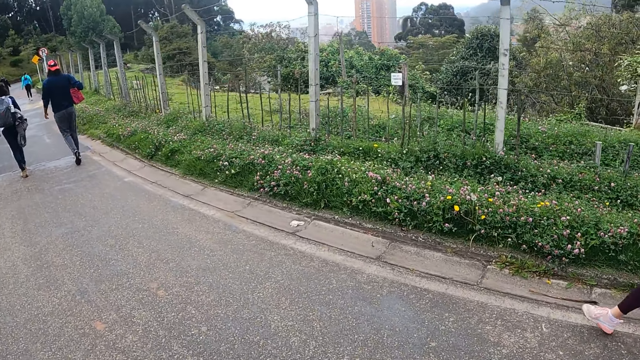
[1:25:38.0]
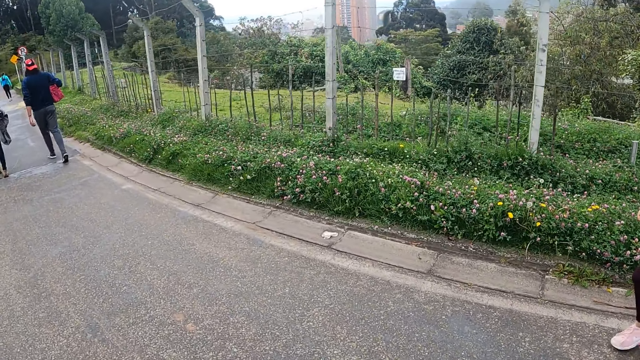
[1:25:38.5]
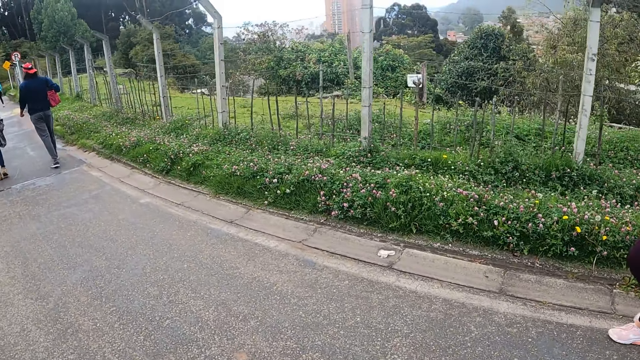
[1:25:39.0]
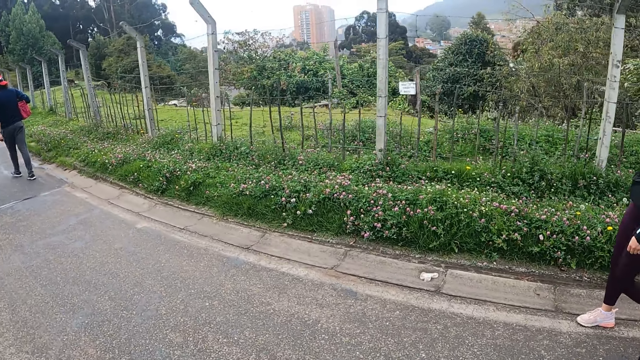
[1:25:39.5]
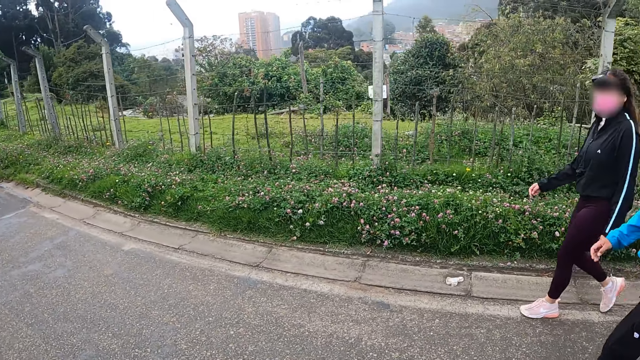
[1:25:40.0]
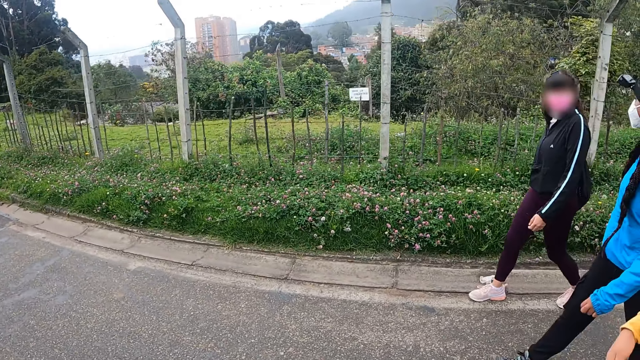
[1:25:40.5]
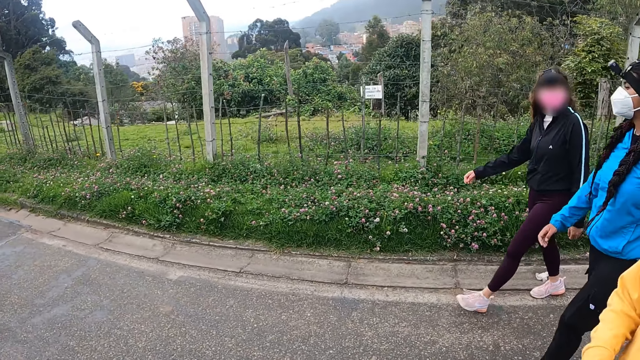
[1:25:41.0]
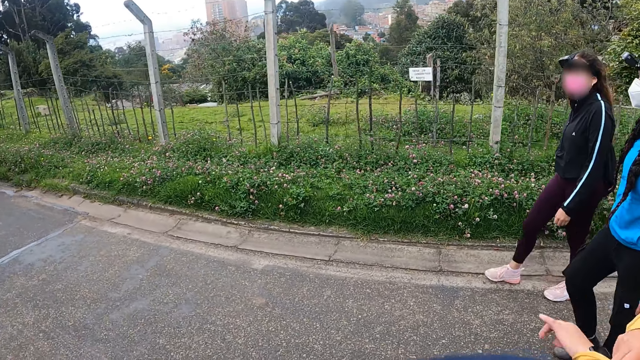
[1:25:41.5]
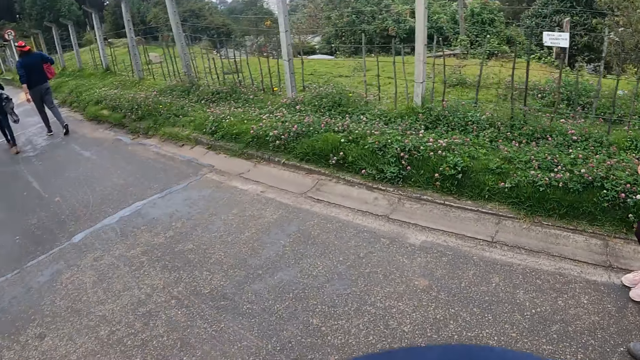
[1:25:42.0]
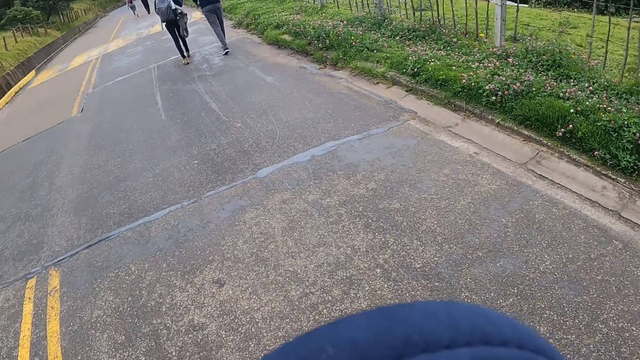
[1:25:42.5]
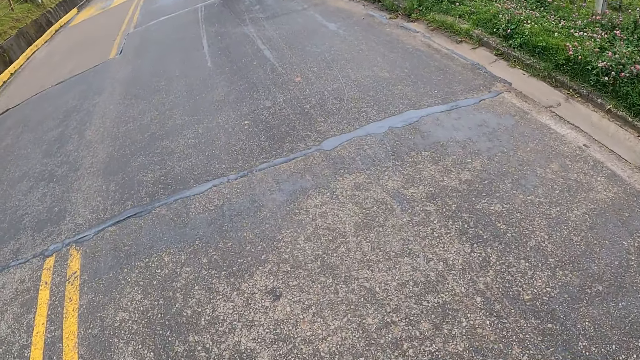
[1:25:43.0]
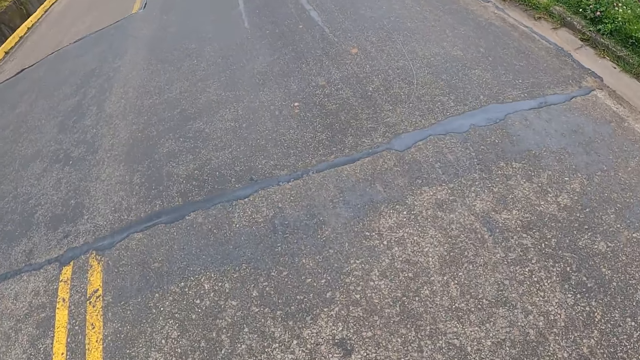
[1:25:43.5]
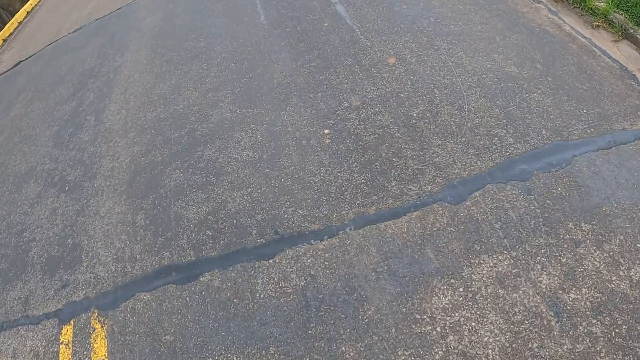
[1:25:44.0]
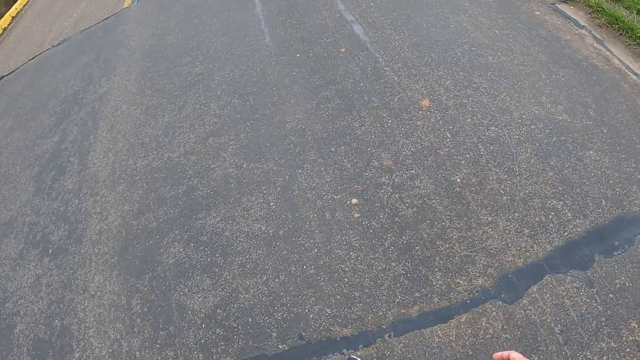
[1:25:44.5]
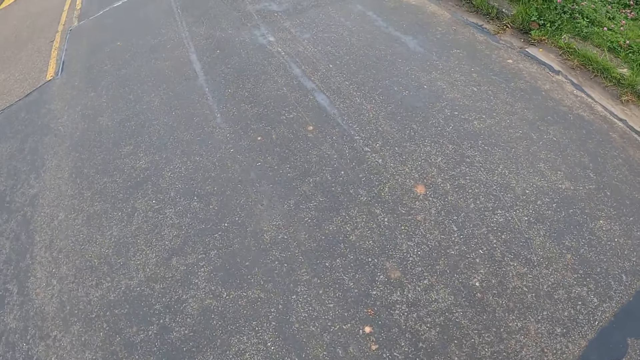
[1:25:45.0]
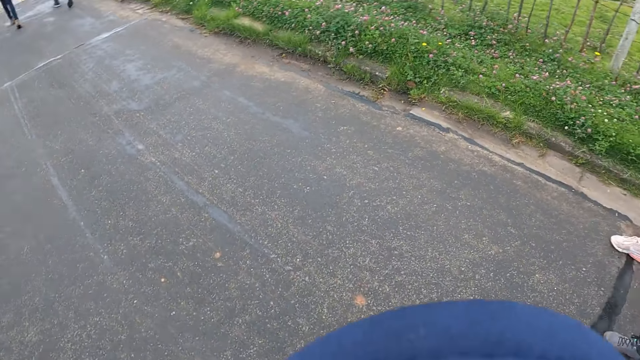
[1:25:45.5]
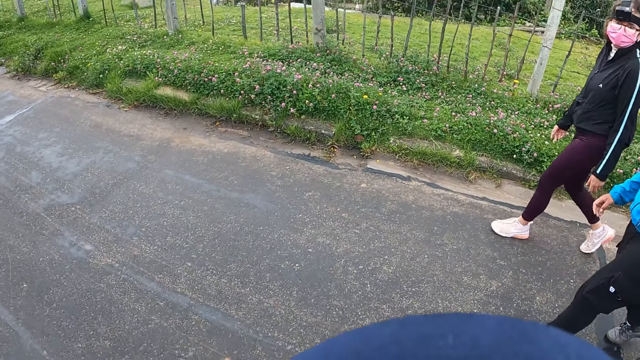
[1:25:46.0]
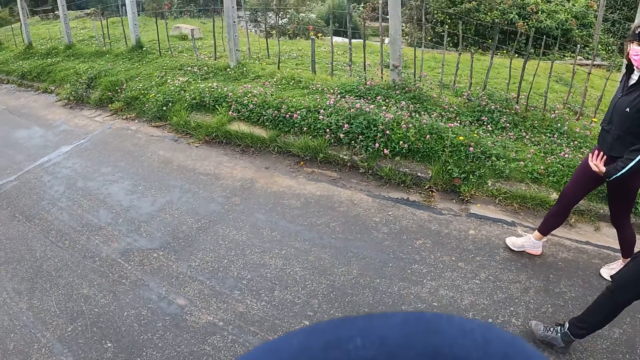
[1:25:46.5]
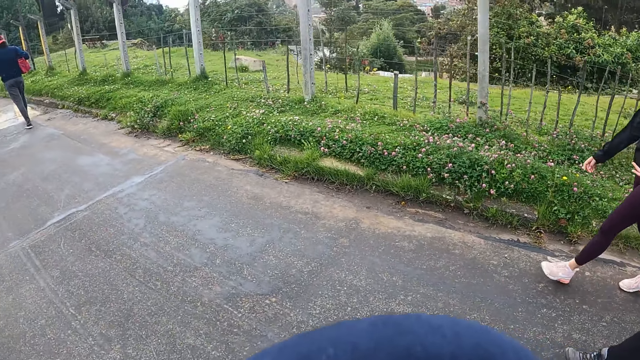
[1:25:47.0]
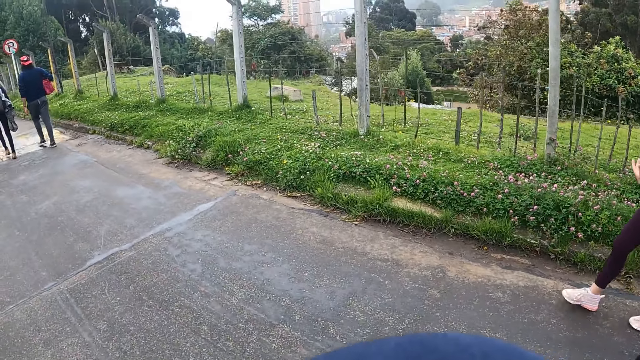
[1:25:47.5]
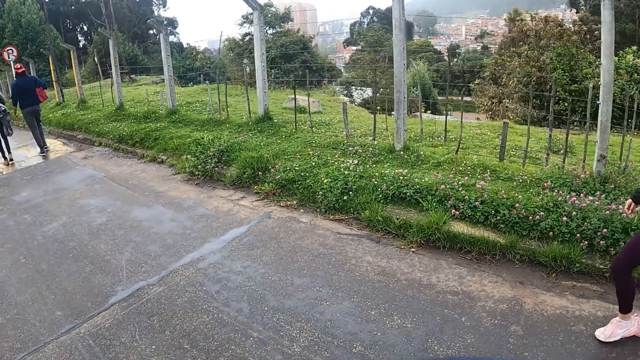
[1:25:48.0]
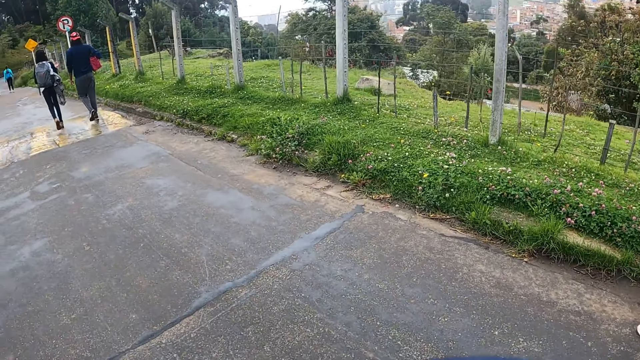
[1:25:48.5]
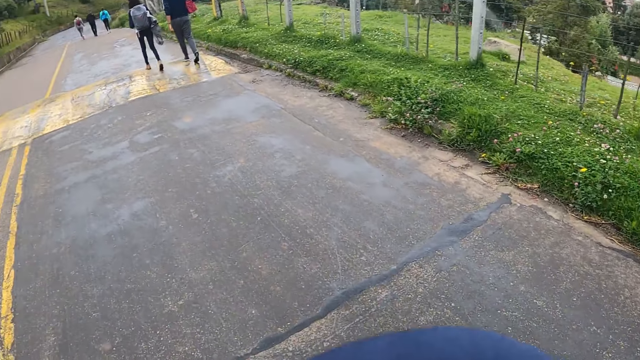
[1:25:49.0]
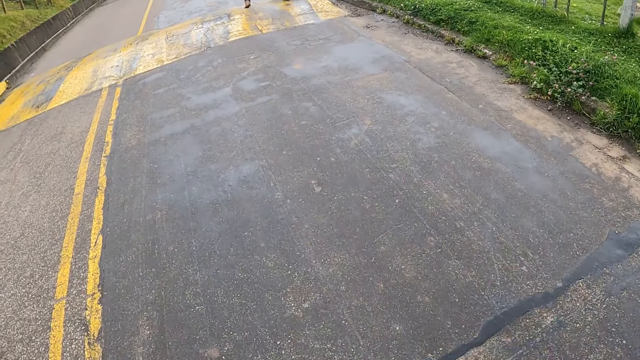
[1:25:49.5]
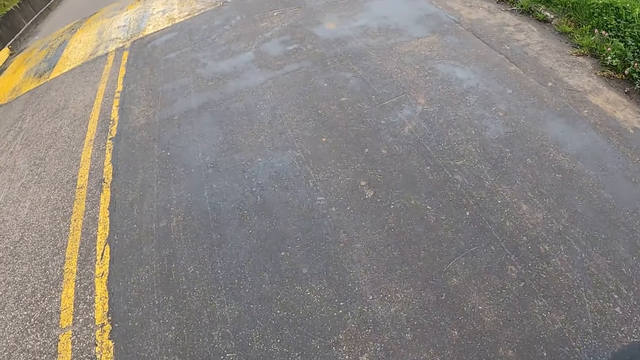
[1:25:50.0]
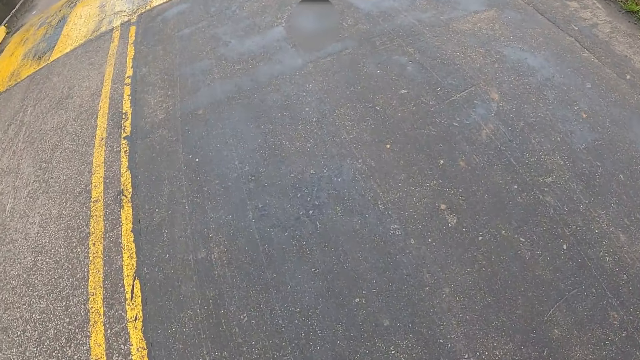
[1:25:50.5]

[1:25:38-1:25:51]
The camera wearer converses with three women. They walk on the road. A lady speaks to another lady.

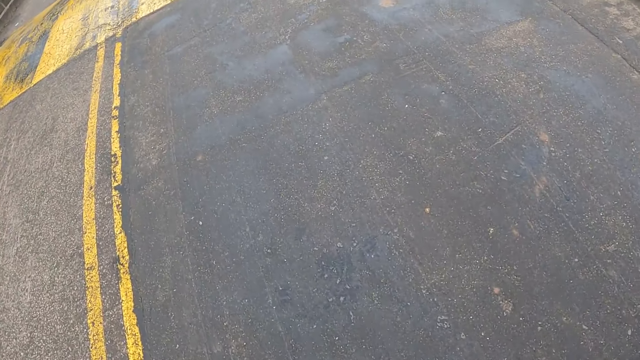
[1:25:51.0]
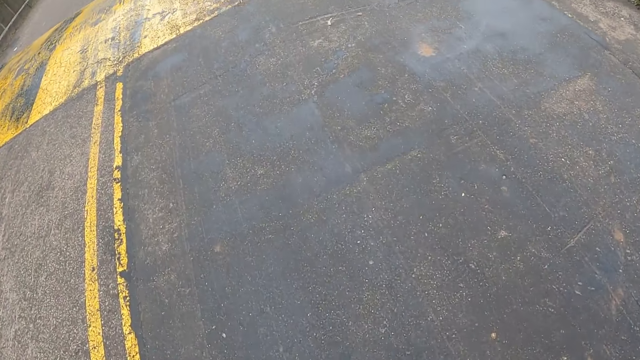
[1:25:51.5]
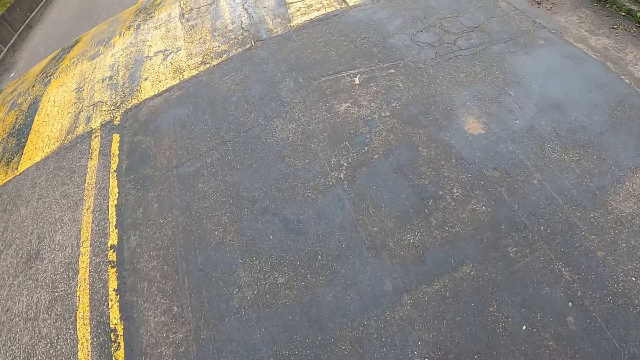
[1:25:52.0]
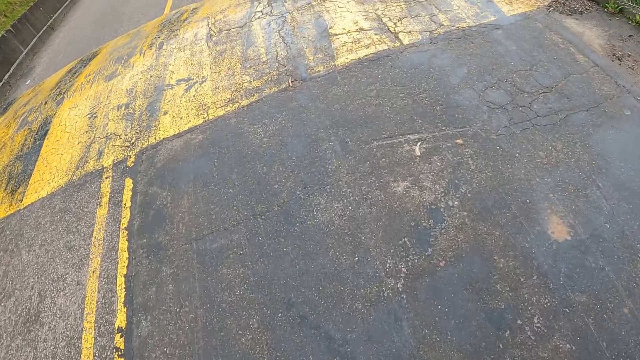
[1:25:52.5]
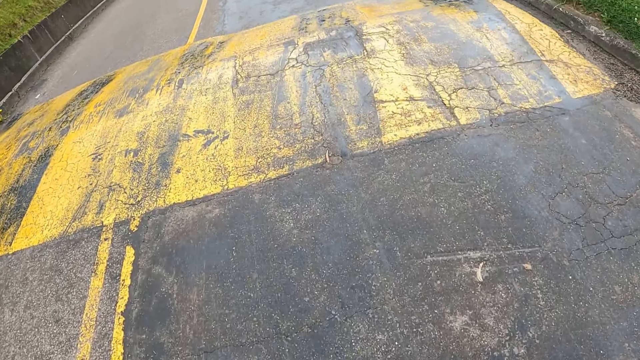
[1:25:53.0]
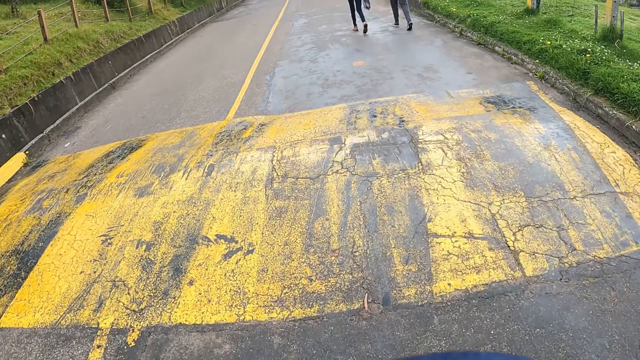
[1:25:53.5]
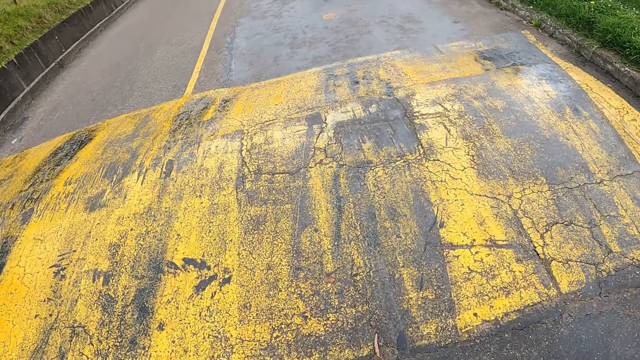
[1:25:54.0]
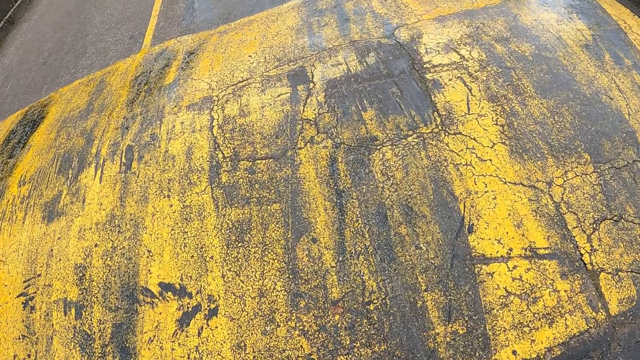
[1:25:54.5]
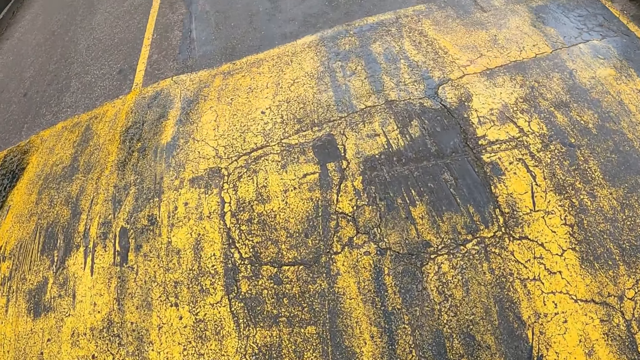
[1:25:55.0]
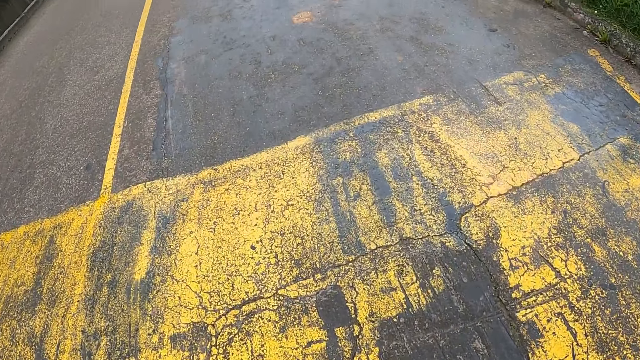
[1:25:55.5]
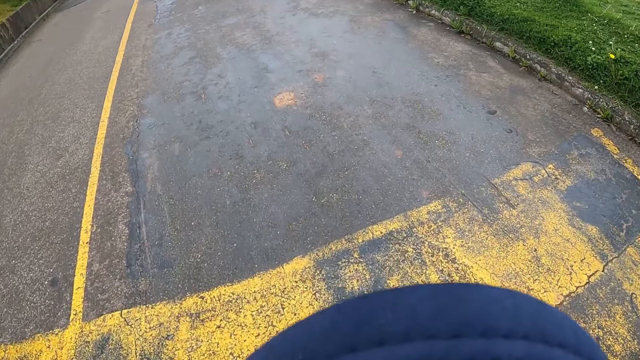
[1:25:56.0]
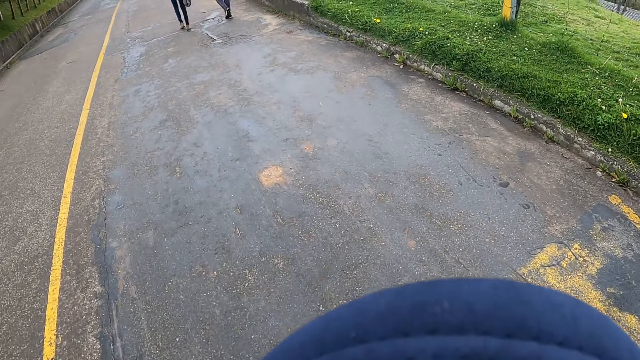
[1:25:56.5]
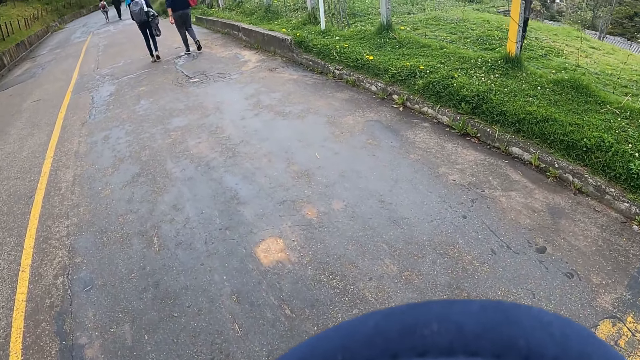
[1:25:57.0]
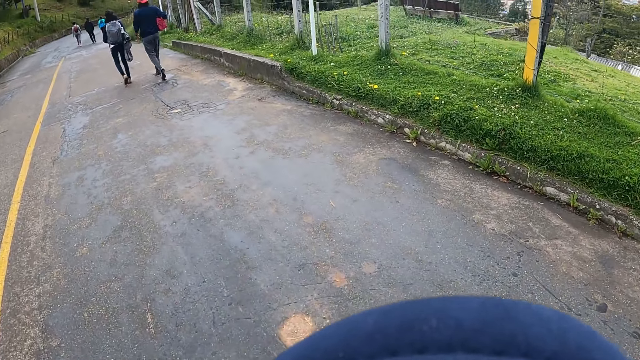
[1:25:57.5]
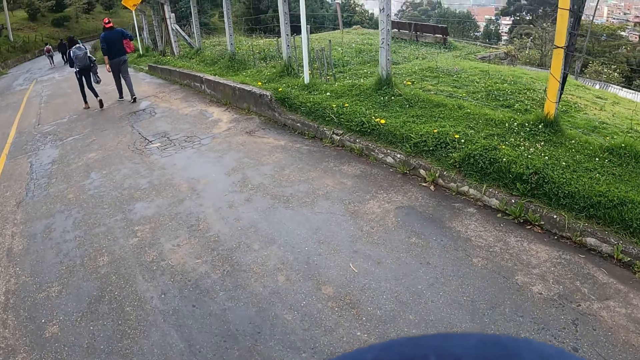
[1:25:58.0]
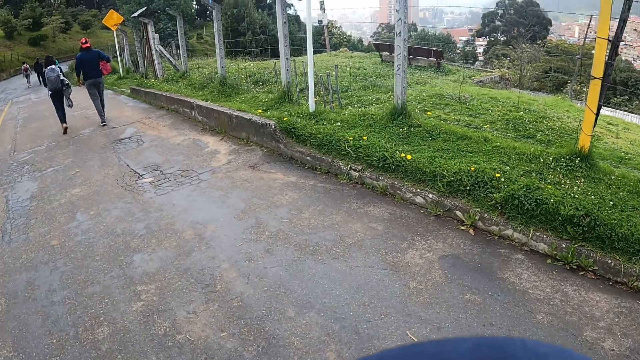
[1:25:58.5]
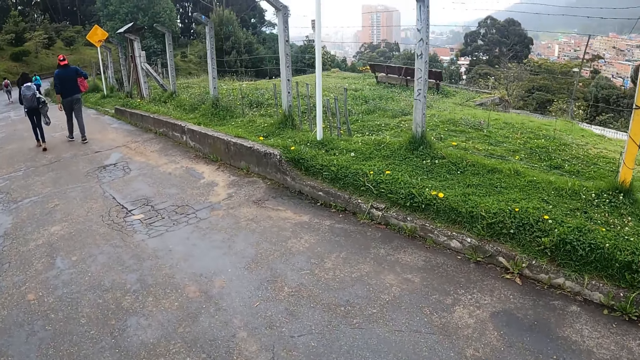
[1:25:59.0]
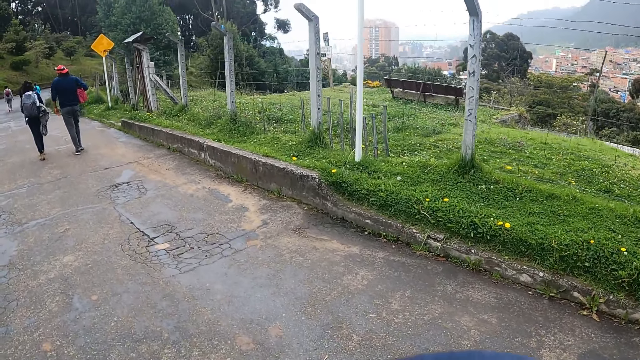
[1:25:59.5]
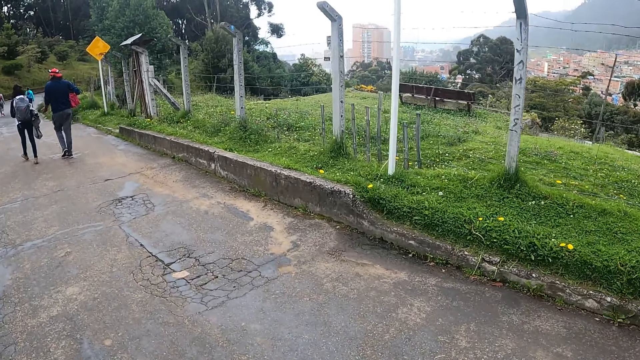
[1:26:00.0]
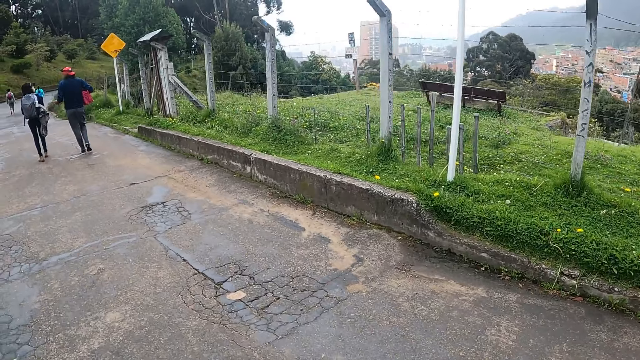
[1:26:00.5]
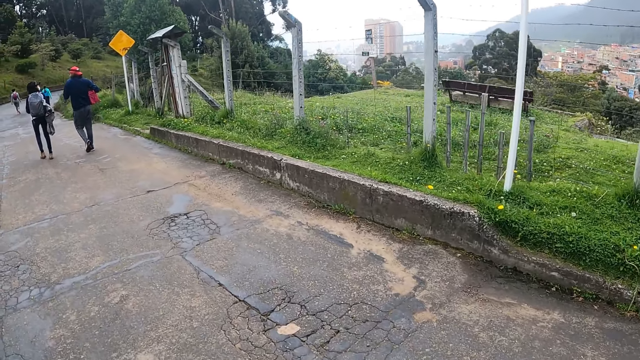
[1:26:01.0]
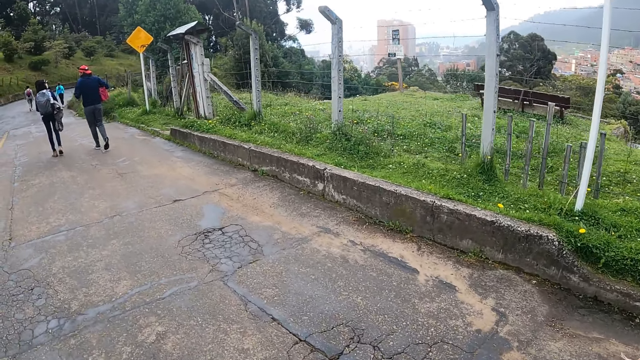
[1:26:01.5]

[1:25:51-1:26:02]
The camera wearer carries something.
